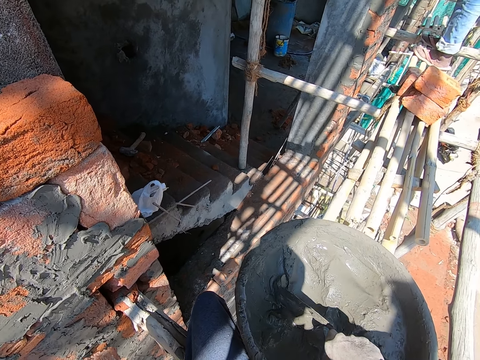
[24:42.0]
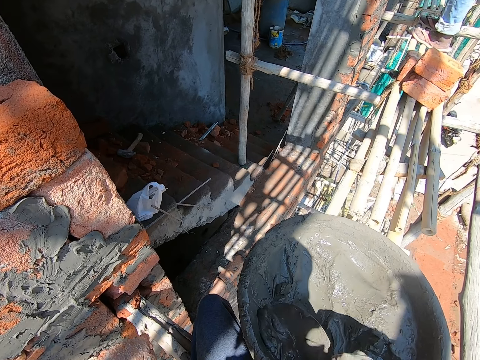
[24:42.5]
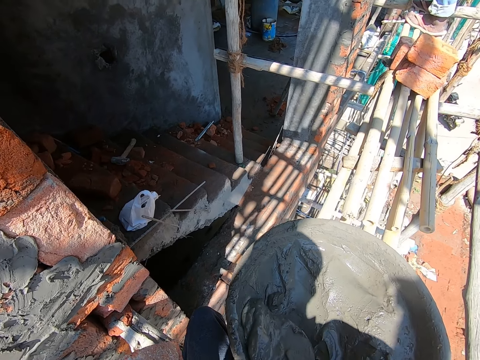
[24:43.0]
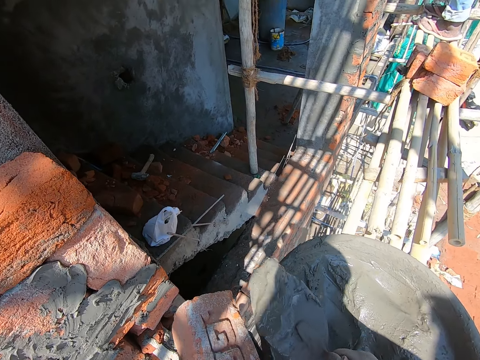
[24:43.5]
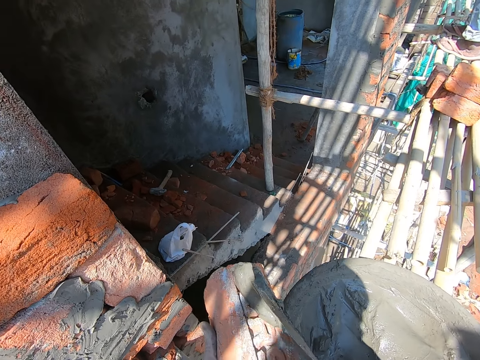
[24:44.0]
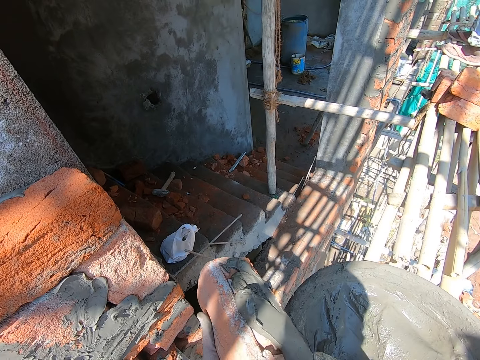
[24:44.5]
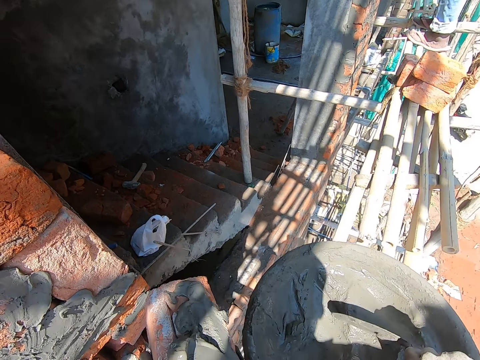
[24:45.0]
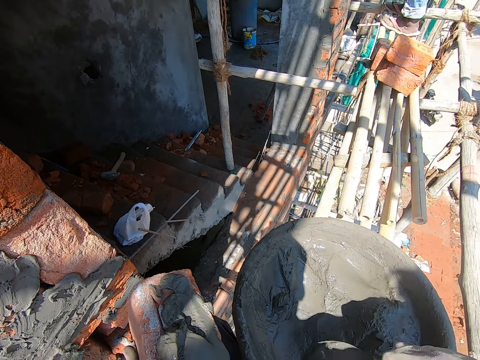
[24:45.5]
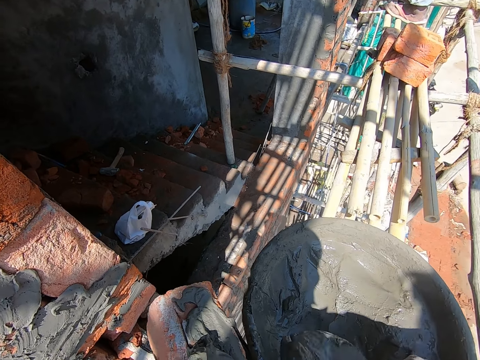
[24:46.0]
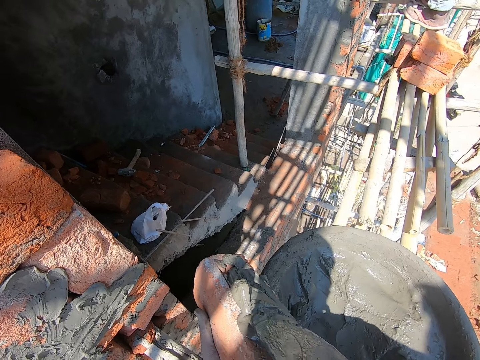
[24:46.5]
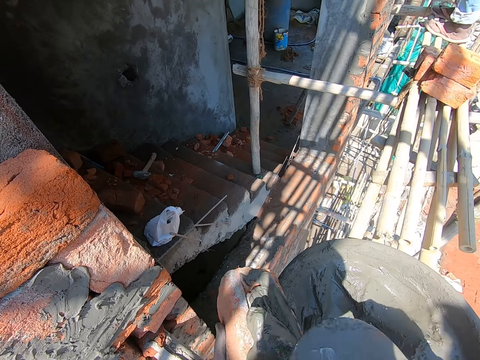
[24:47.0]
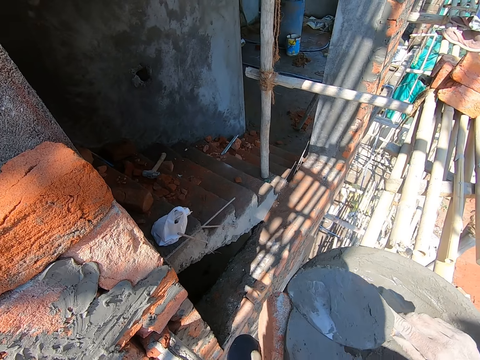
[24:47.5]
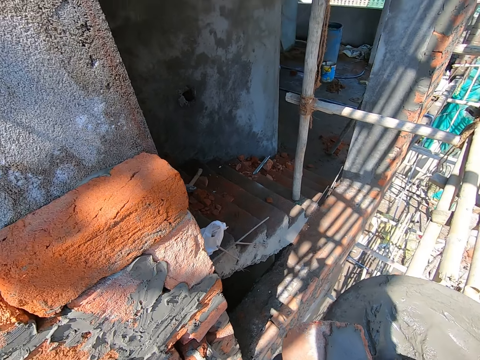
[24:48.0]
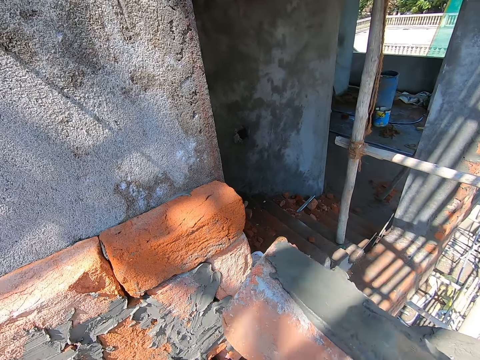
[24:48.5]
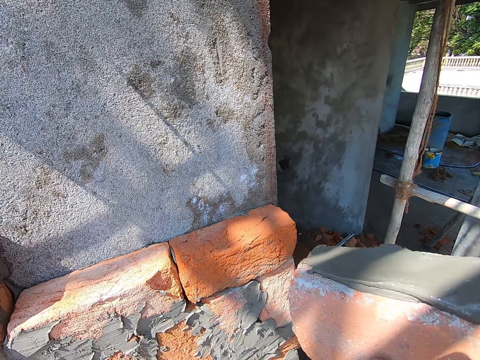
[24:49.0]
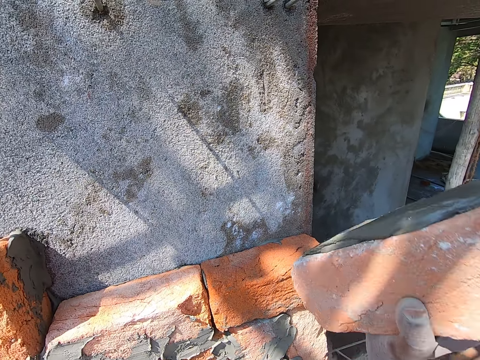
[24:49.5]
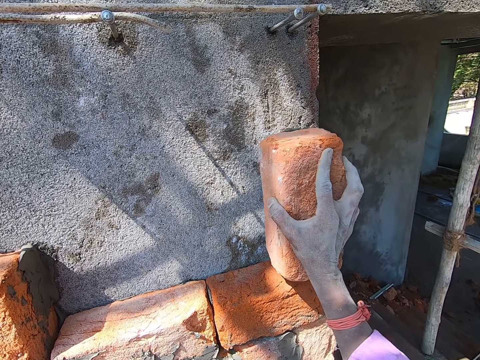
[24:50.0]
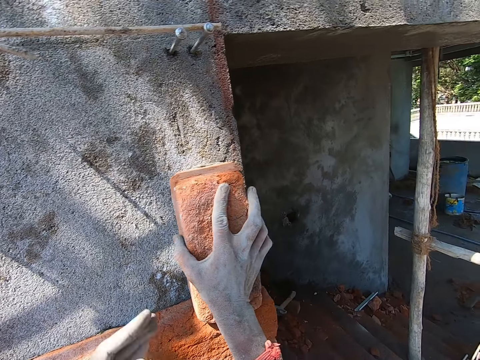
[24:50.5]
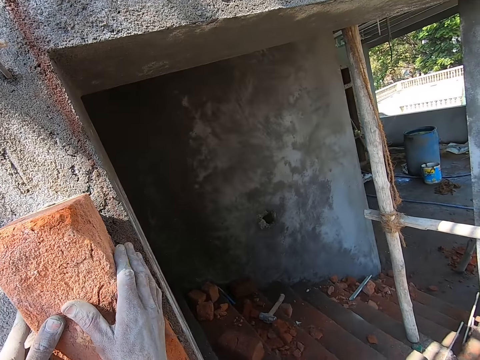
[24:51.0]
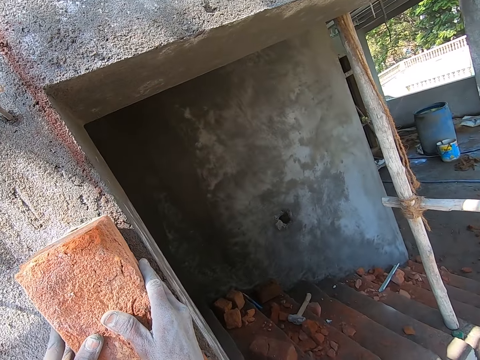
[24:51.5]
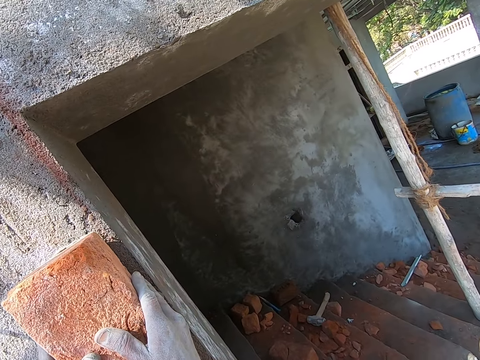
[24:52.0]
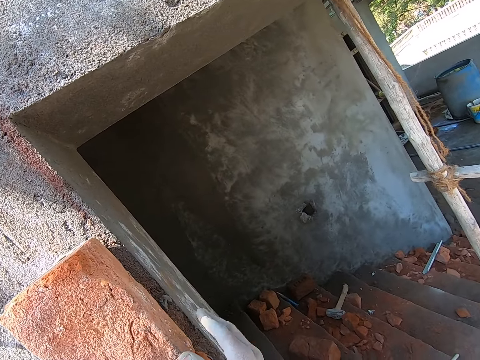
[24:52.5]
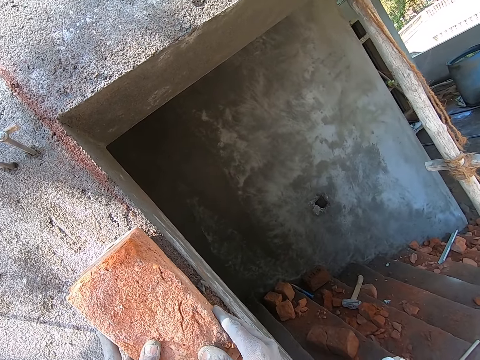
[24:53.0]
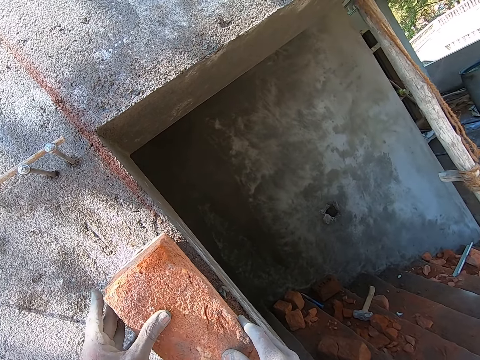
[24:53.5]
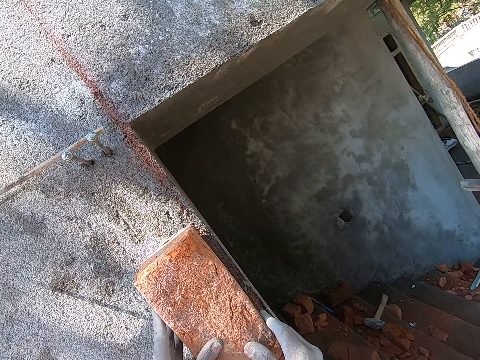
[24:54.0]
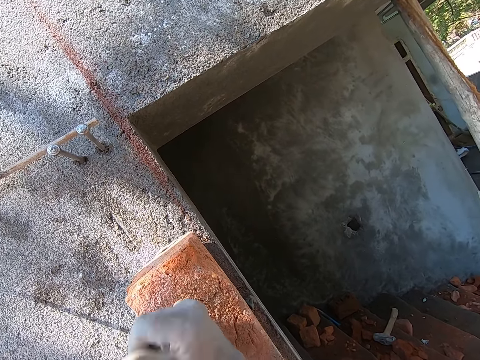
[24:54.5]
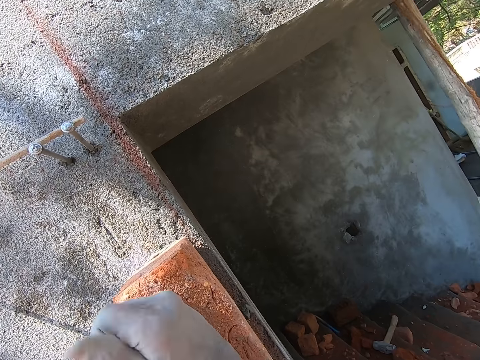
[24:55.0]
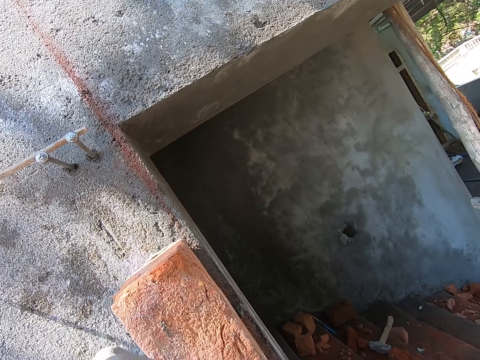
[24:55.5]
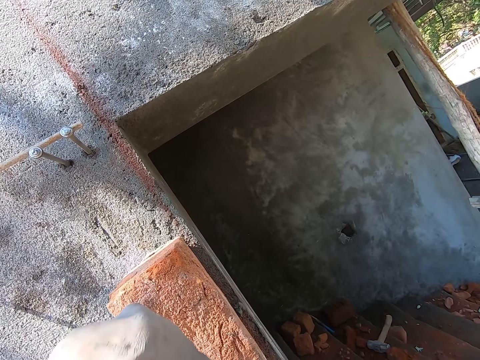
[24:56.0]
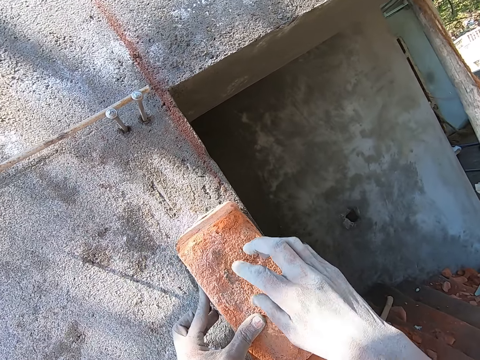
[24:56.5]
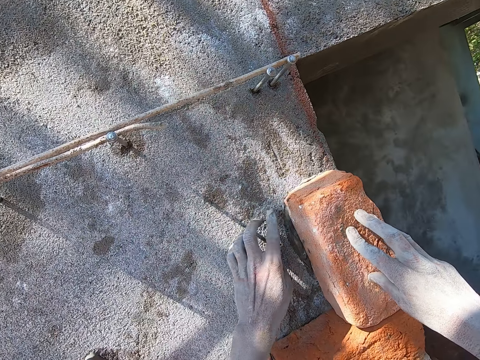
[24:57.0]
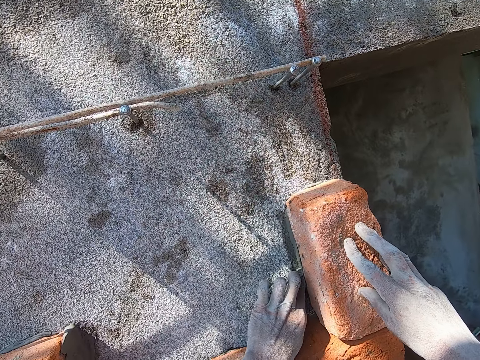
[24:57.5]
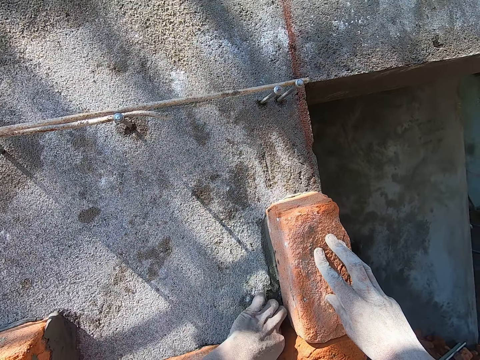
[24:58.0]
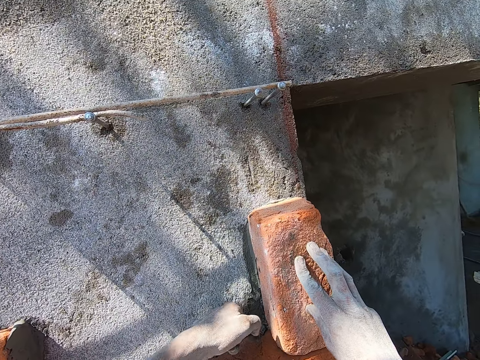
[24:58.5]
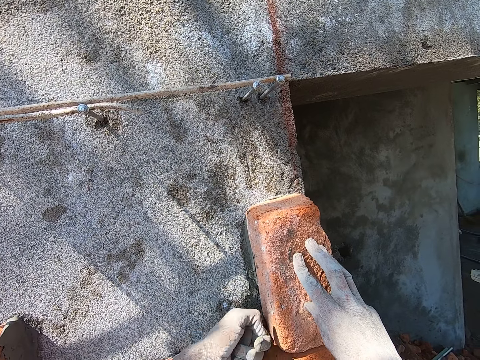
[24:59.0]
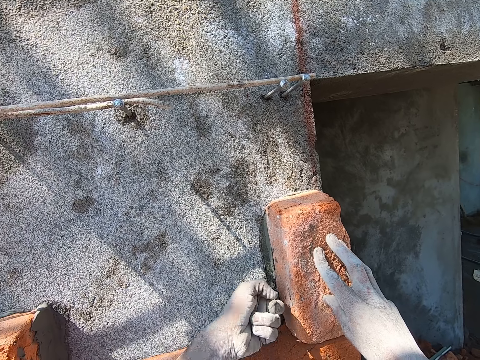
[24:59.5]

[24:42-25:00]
The camera wearer pours cement or concrete on a brick in his left hand from the trowel in his right hand. He scoops the cement from the head pan on some bamboo sticks with the trowel in his right hand. He pours the cement on the brick in his left hand from the trowel in his right hand. He drops the brick on the wall with his hand. He holds the brick with both hands. He hits the brick on the wall with the trowel in his right hand. He holds the brick with both hands. He smoothens the cement on the brick with his left hand. He applies the concrete on the wall.

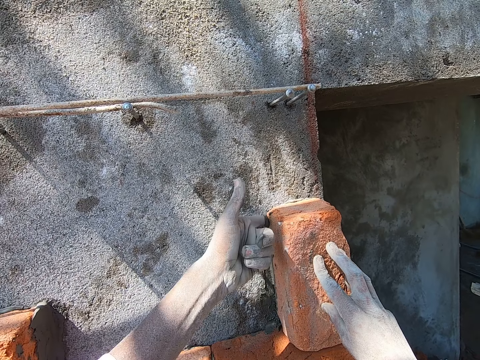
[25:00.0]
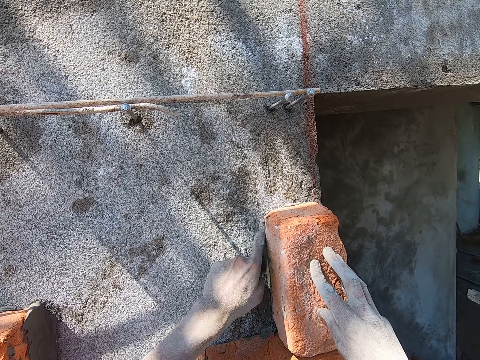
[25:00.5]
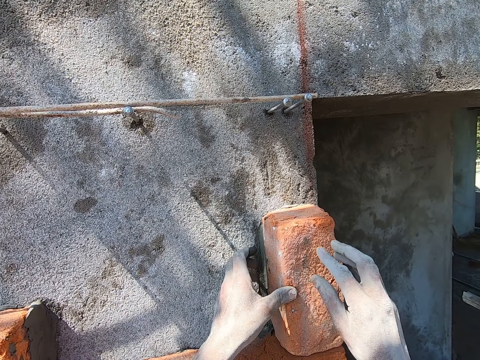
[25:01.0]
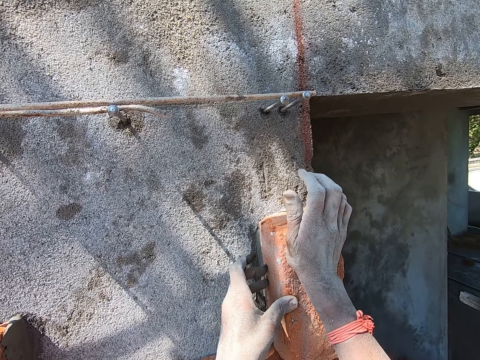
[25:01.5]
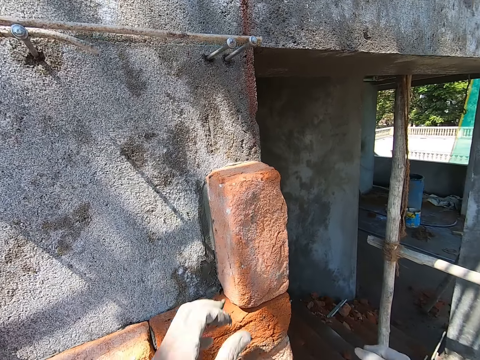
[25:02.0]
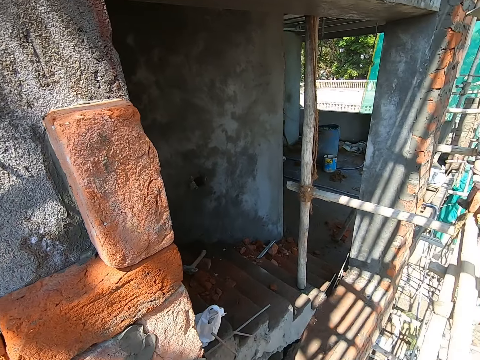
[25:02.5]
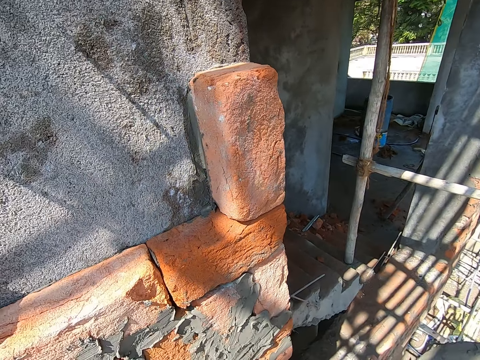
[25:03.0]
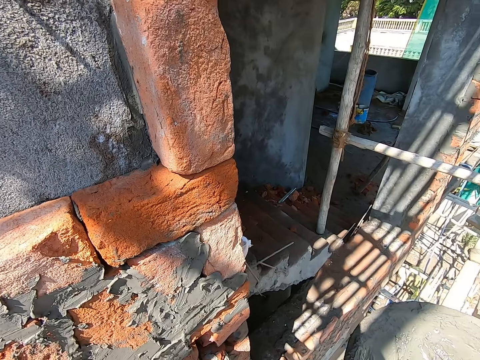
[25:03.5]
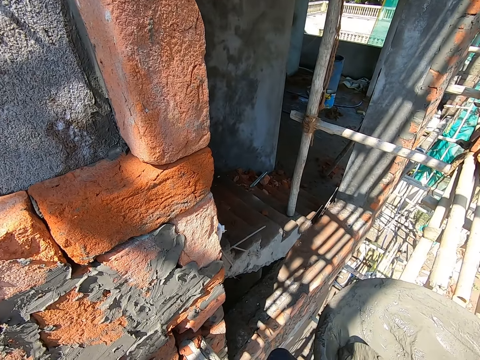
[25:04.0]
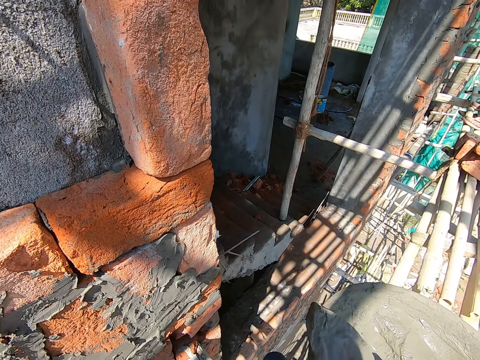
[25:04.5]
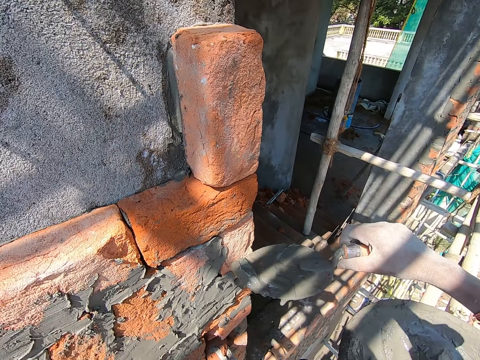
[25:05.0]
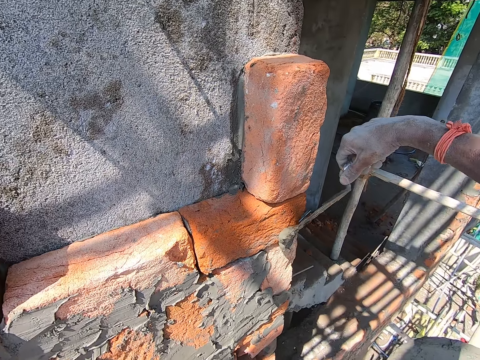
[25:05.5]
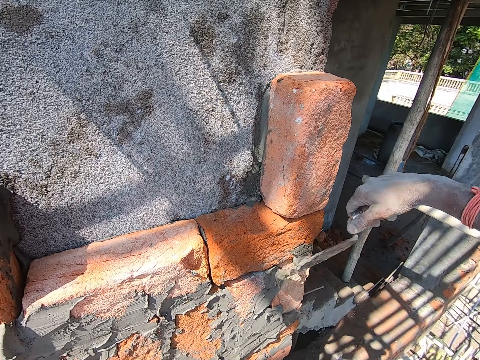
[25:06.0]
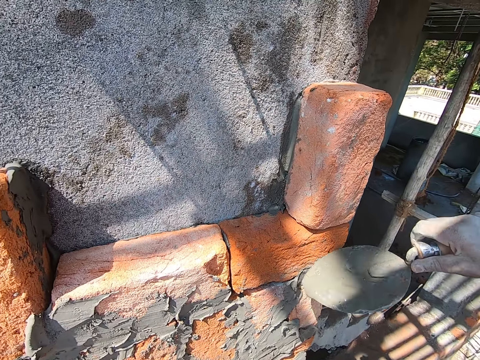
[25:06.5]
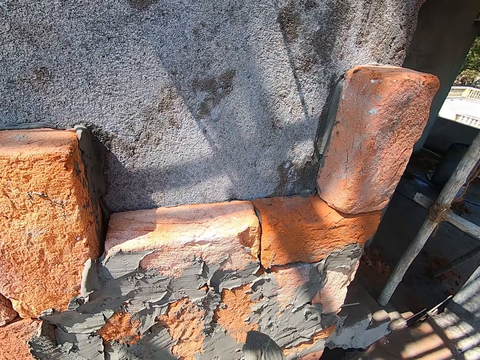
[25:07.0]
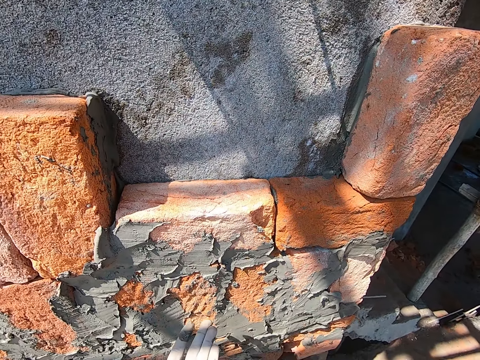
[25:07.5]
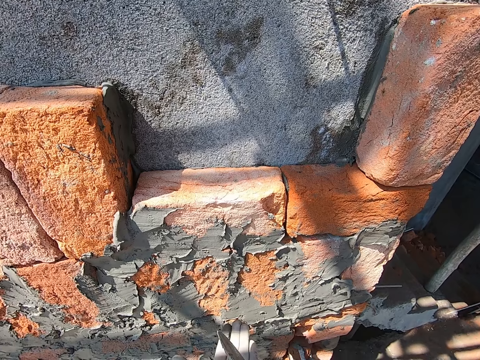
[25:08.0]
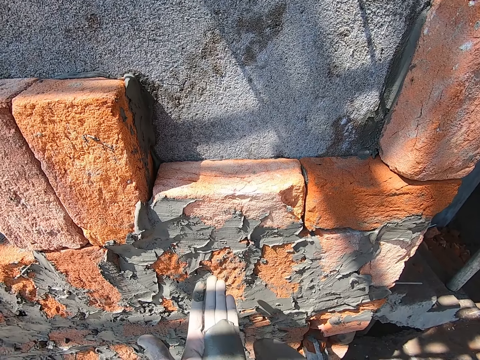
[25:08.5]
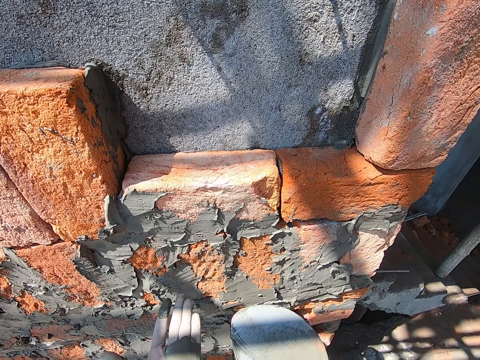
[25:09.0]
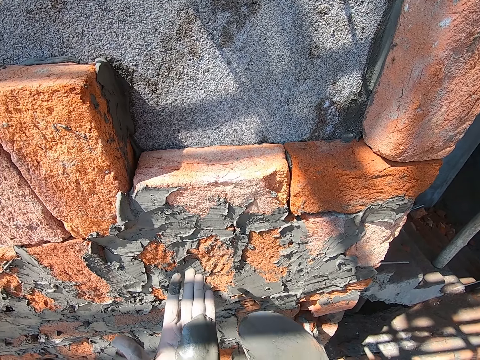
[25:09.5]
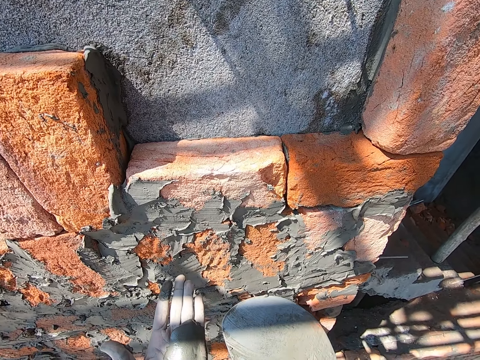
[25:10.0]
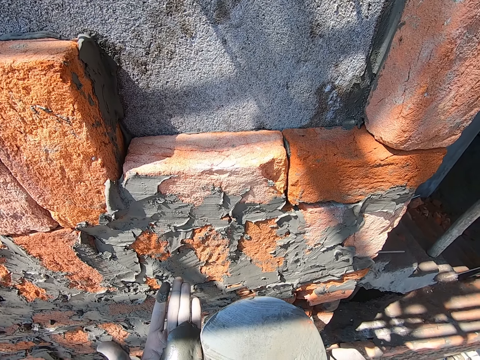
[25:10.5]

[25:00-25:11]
The camera wearer hits the brick on the wall with the trowel in his right hand. He picks the trowel from the head pan with his right hand. He scoops cement from the head pan on some bamboo sticks with the trowel in his right hand. He pours the cement on the wall with the trowel in his right hand. He pours the cement on his left hand with the trowel in his right hand. He looks at his hand.
